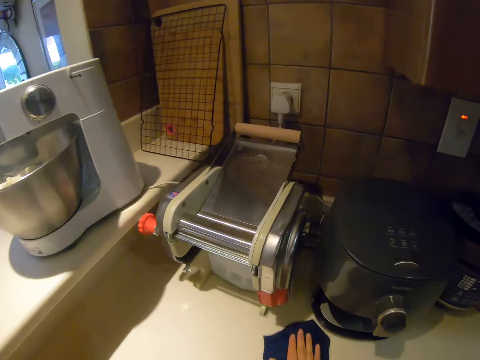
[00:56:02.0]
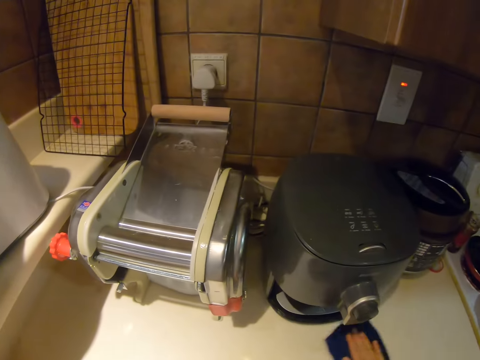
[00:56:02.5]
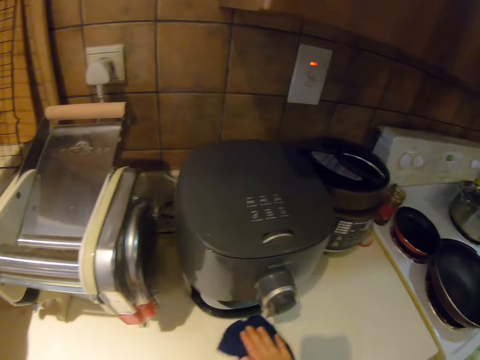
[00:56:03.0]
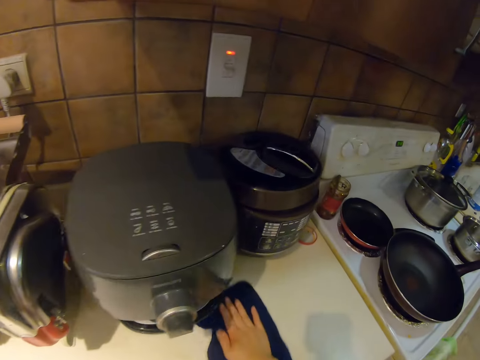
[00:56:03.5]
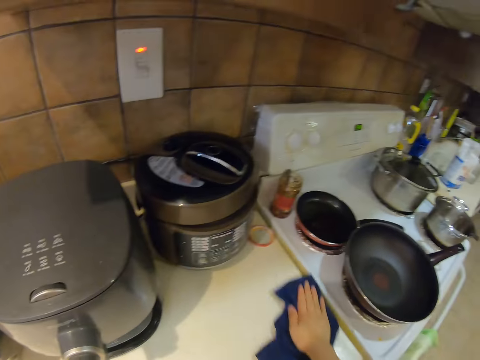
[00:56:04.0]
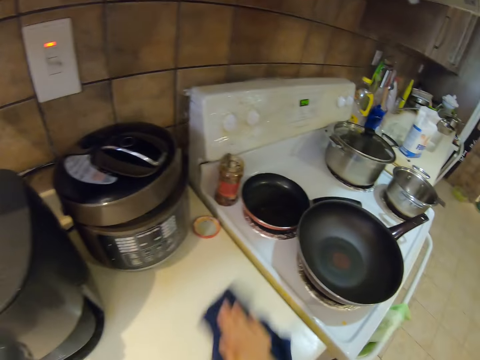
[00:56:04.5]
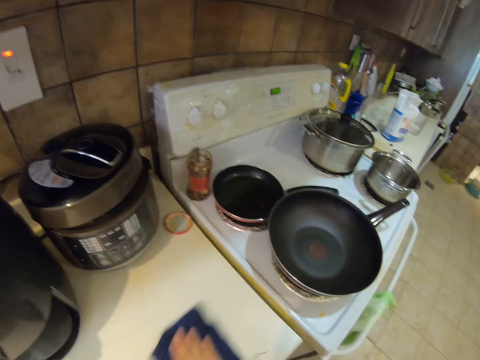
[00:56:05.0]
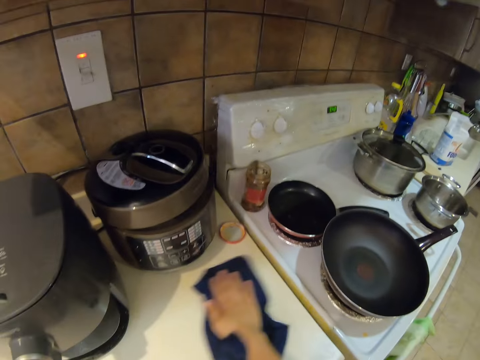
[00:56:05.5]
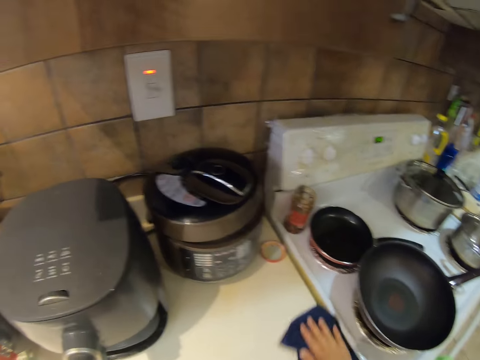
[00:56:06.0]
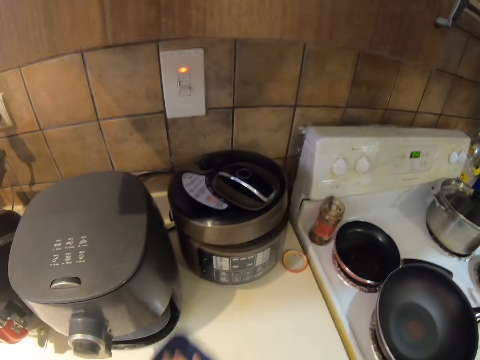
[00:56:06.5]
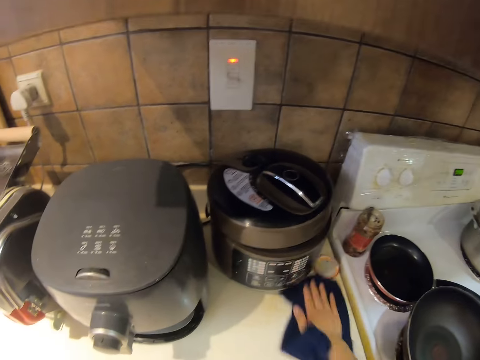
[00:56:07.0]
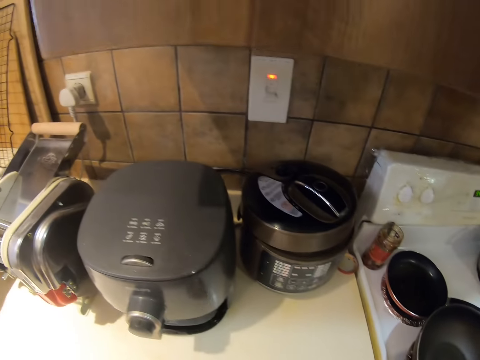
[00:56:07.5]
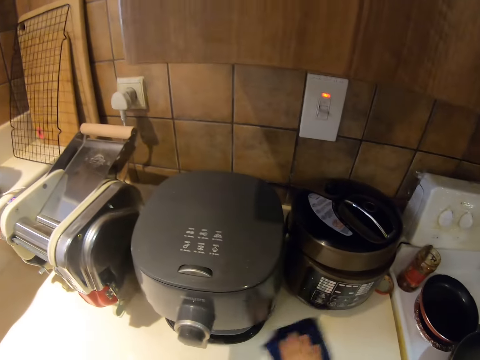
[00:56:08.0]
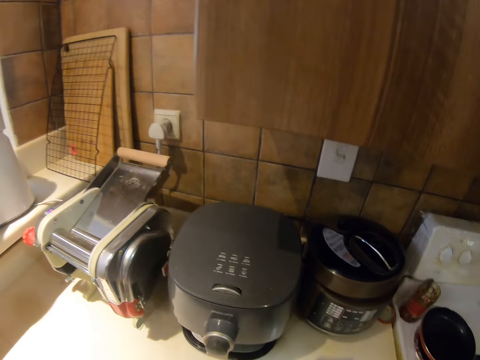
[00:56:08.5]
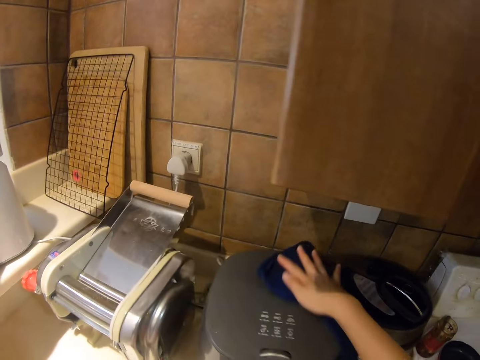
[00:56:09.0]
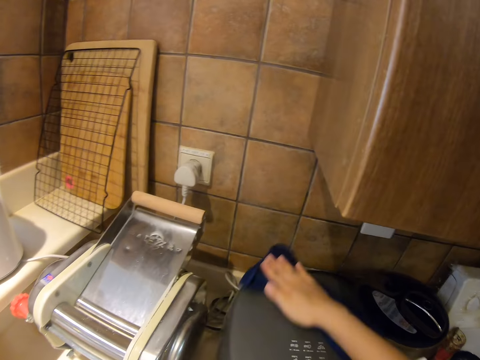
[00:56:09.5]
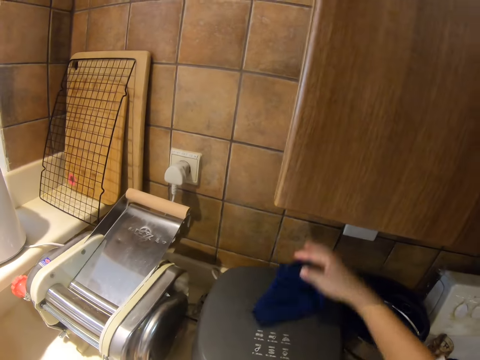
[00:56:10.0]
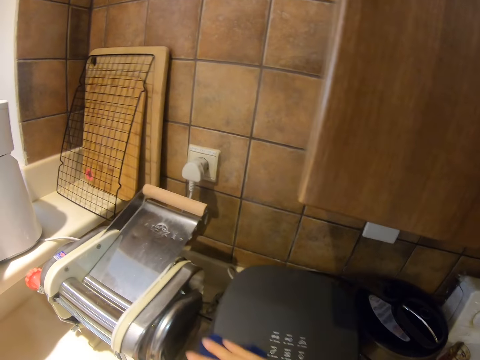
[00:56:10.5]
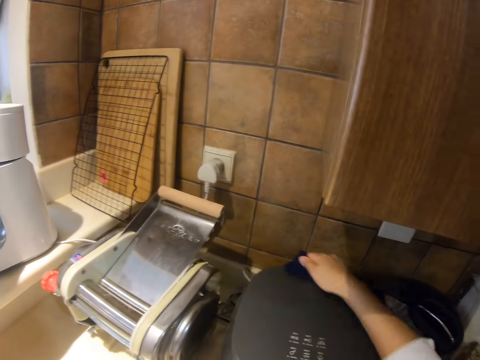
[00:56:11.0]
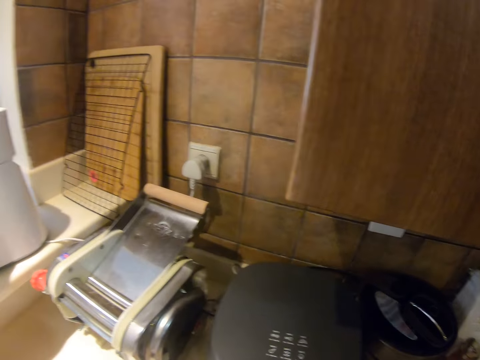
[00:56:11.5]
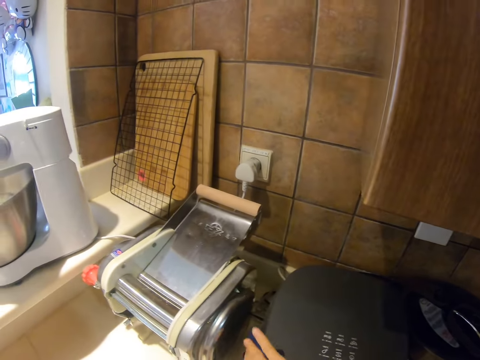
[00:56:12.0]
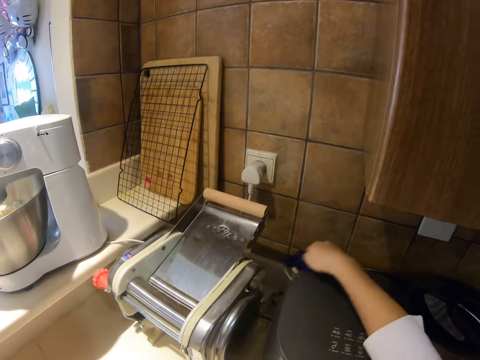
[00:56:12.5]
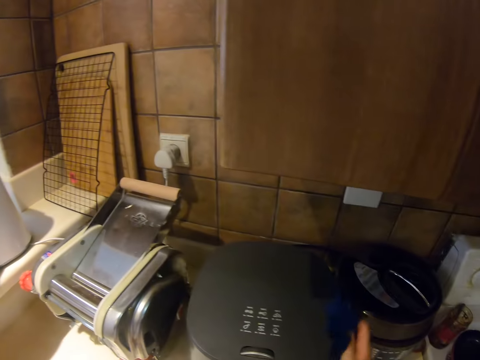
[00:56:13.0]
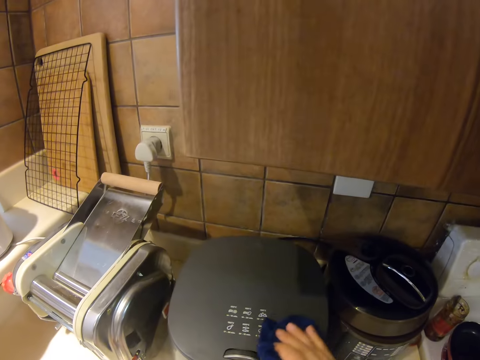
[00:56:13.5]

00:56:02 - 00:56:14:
The camera wearer wipes the kitchen counter. They wipe the electric cooking pot.

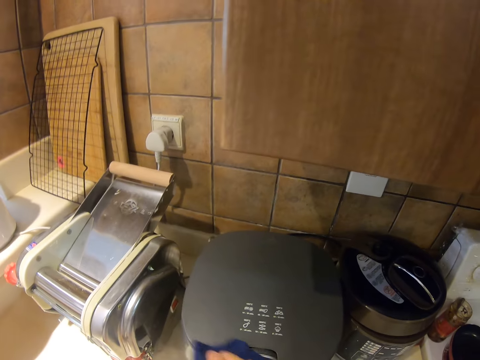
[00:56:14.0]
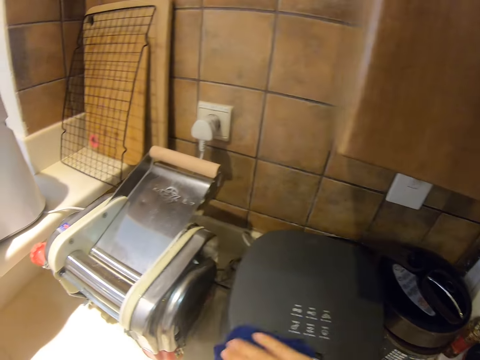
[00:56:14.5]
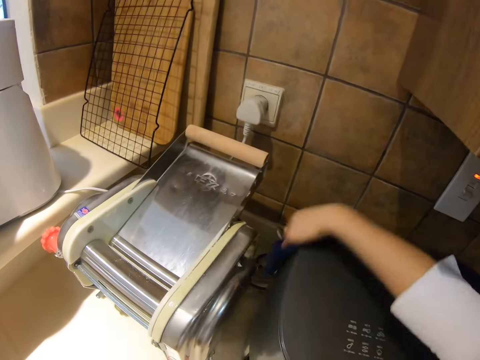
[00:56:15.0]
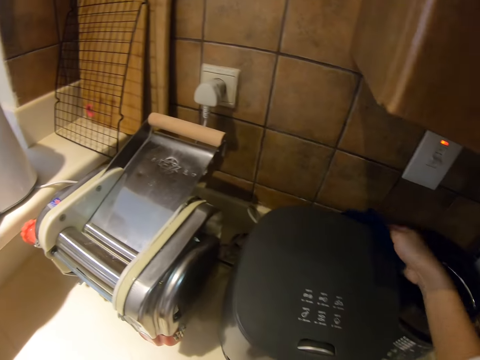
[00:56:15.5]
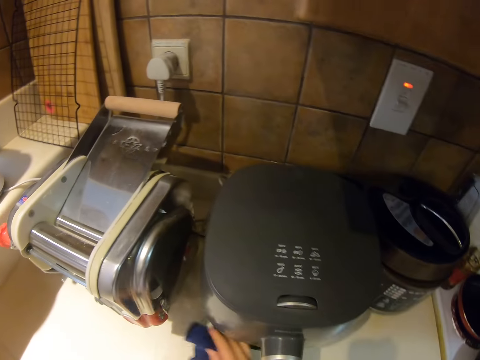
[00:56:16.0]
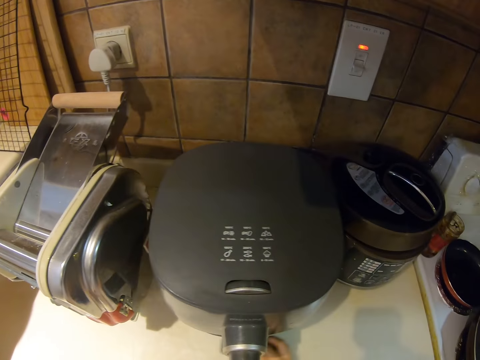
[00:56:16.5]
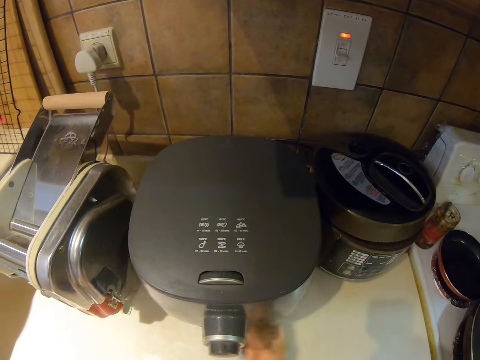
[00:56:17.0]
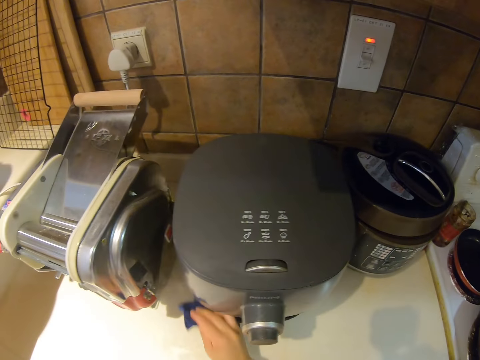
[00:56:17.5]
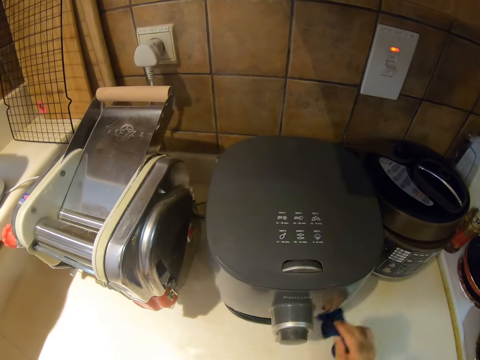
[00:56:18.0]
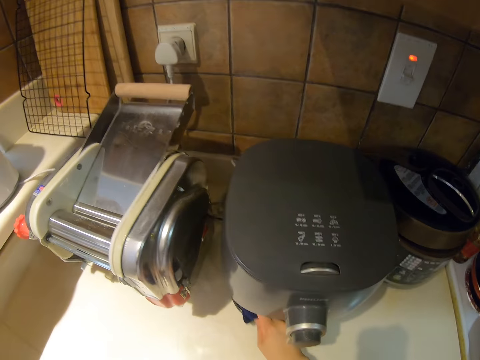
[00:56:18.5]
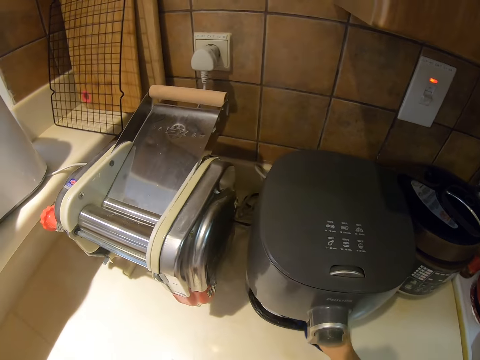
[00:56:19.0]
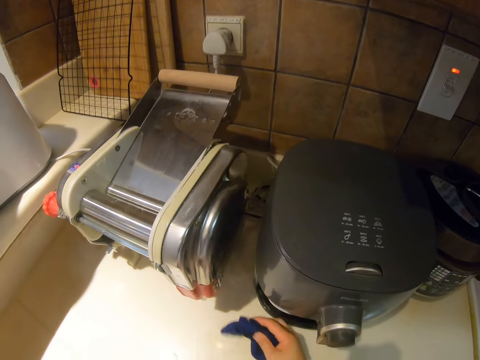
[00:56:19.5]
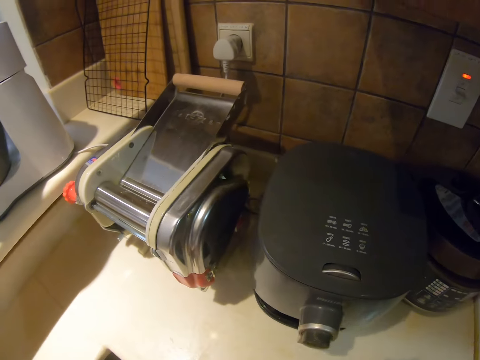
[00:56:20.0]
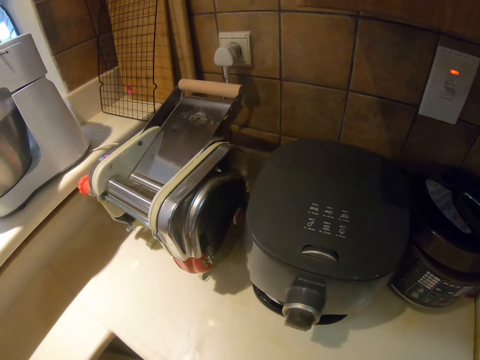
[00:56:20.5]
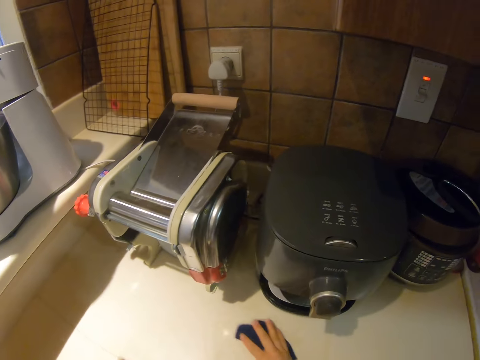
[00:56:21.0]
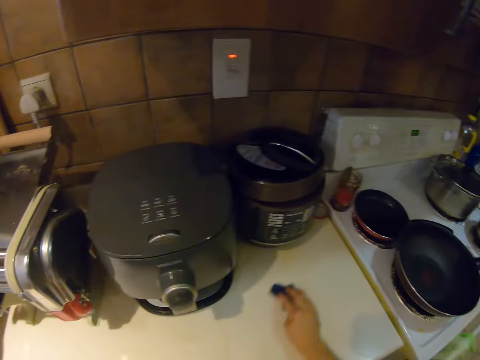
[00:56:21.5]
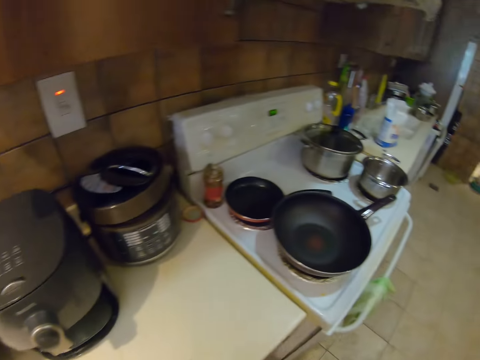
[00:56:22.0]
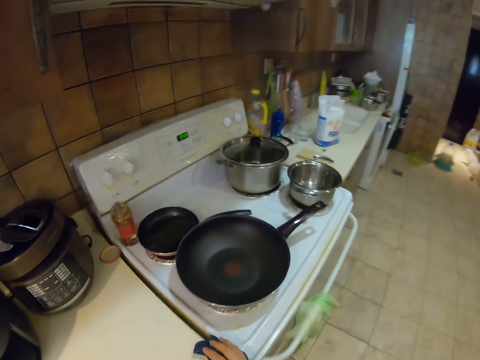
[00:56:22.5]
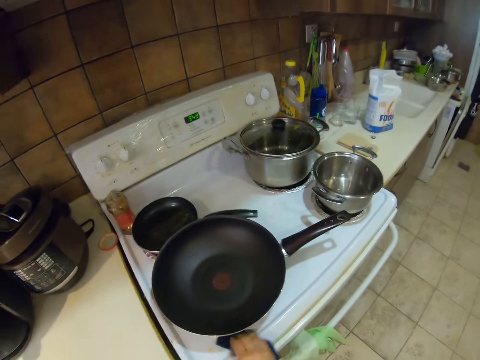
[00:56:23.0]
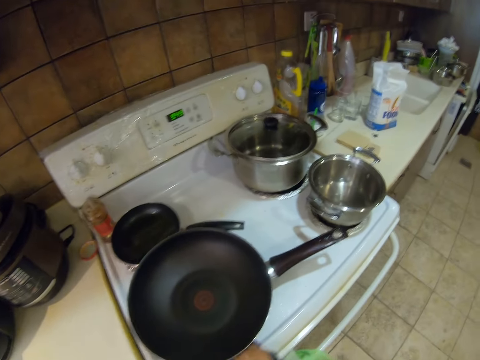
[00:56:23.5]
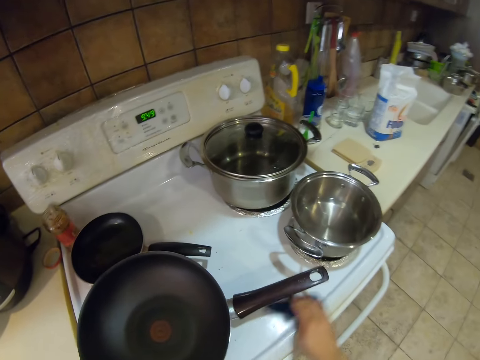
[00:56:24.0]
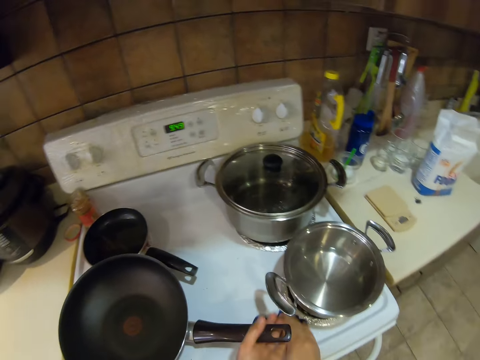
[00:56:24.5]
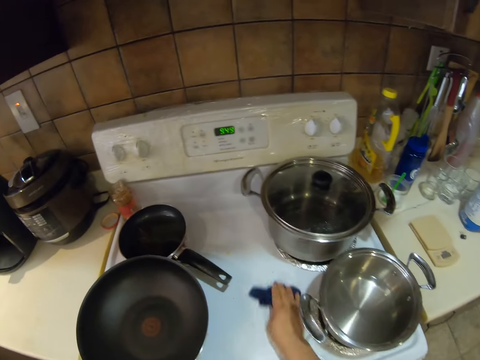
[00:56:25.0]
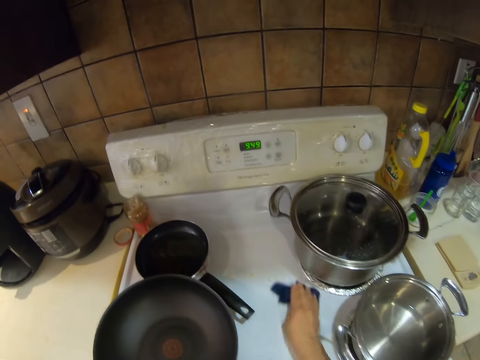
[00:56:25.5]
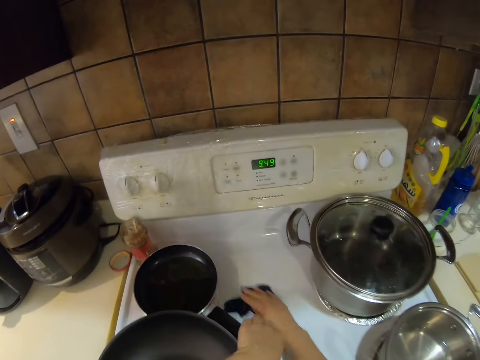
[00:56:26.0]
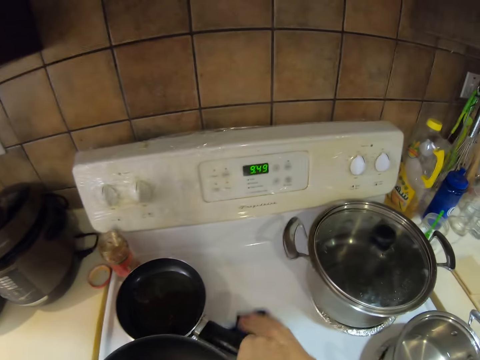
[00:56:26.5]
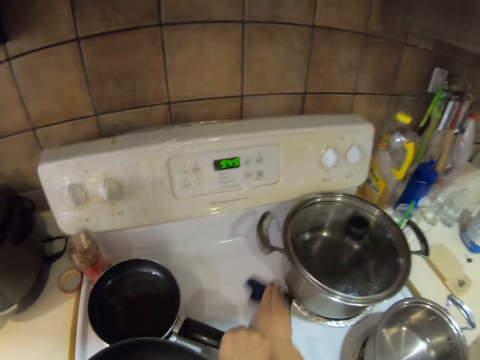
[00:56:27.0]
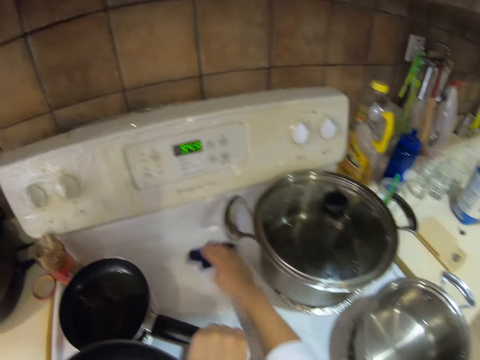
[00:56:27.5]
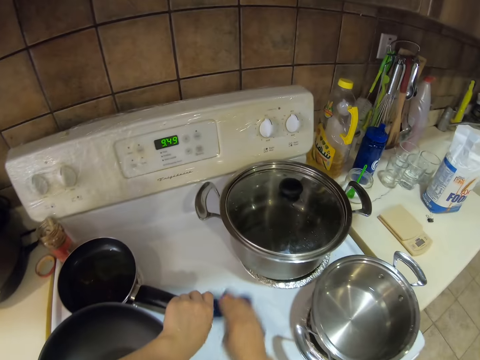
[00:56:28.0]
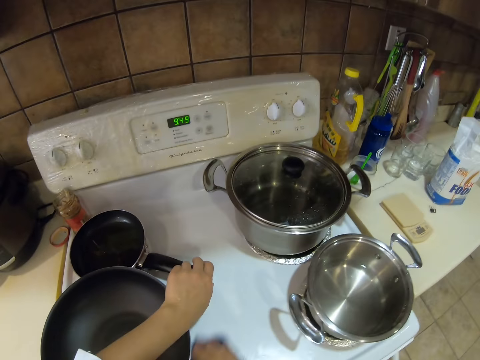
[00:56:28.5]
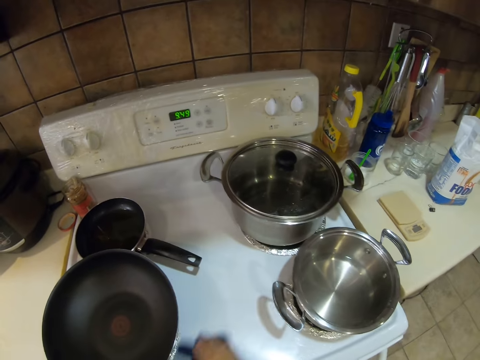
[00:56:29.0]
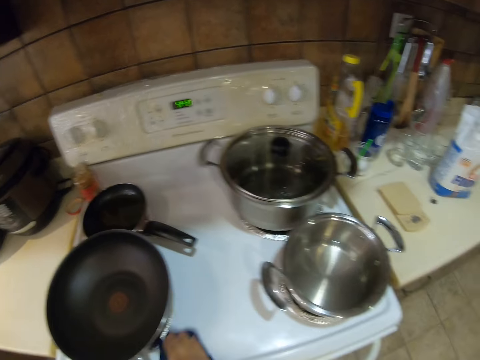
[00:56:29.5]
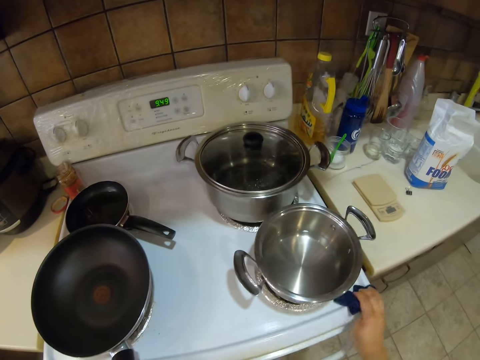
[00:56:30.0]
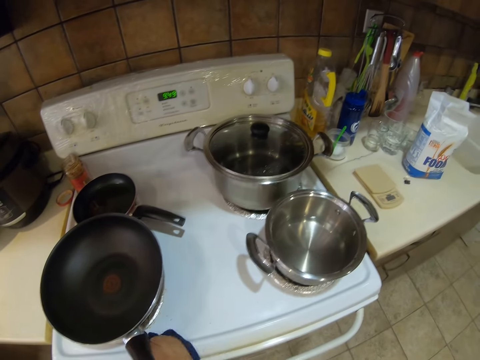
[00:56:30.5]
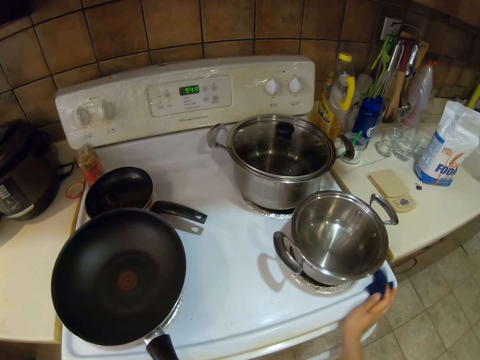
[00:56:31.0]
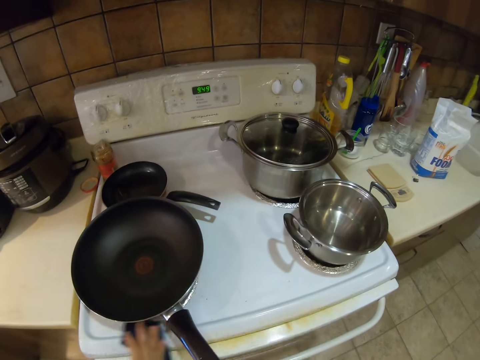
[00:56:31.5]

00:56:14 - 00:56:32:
The camera wearer wipes the kitchen counter. They wipe the kitchen surface. They wipe the cooker or oven. They move the pan on the oven. They hold the pot on the oven. They wipe the oven.
